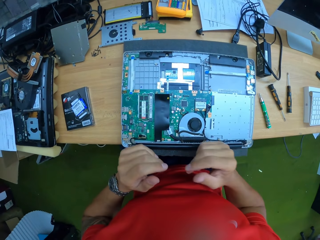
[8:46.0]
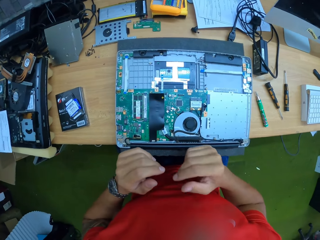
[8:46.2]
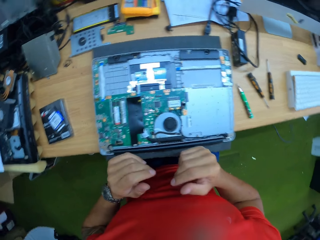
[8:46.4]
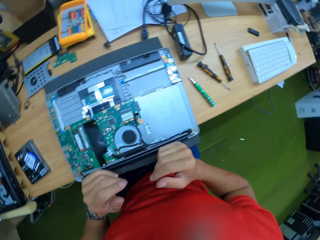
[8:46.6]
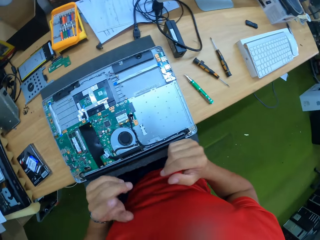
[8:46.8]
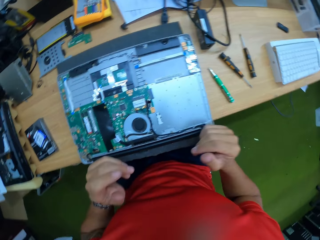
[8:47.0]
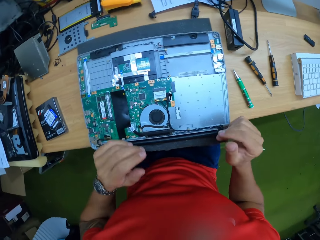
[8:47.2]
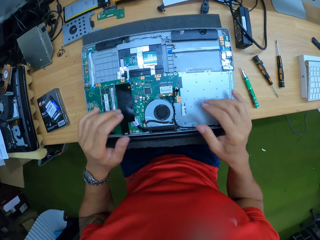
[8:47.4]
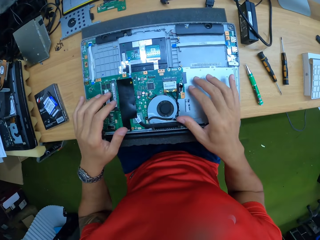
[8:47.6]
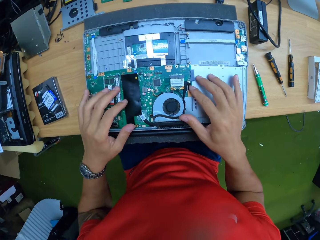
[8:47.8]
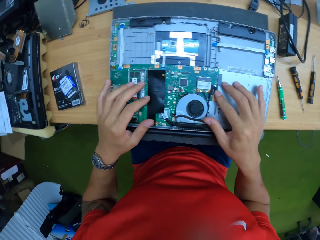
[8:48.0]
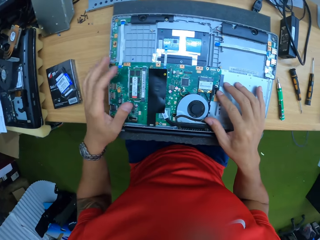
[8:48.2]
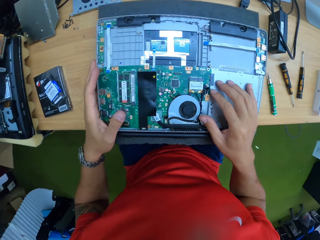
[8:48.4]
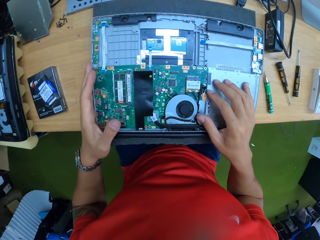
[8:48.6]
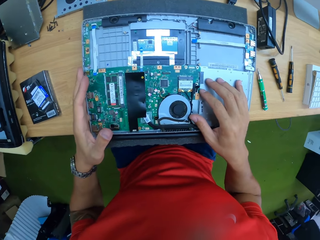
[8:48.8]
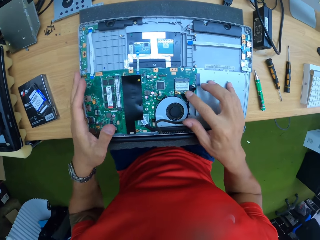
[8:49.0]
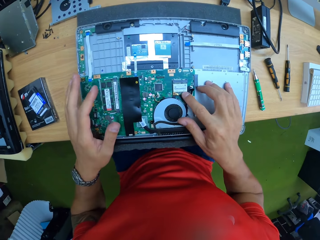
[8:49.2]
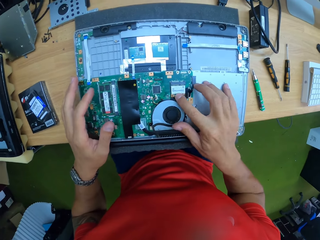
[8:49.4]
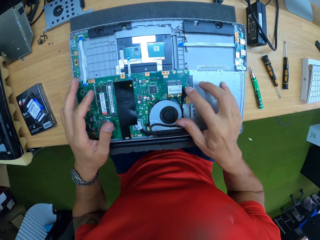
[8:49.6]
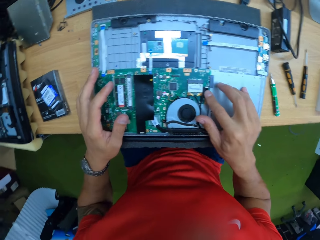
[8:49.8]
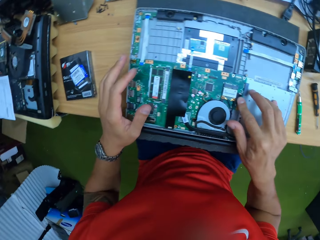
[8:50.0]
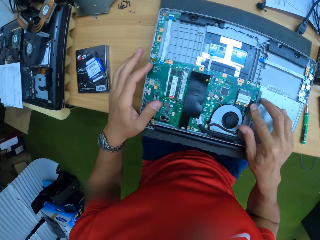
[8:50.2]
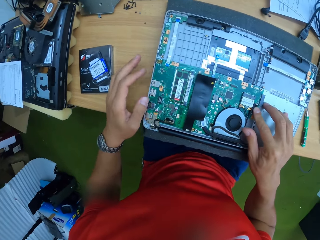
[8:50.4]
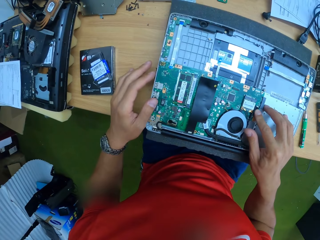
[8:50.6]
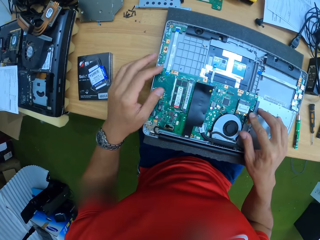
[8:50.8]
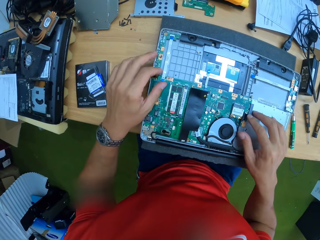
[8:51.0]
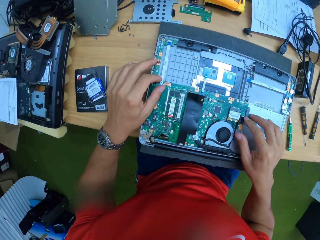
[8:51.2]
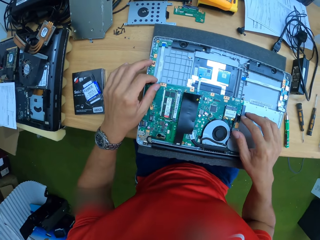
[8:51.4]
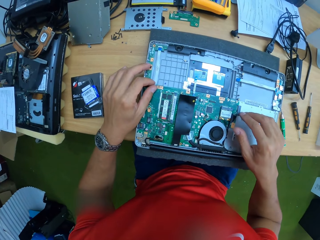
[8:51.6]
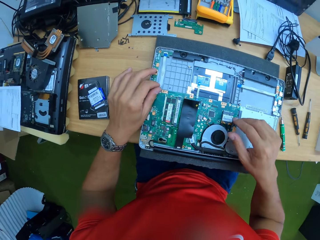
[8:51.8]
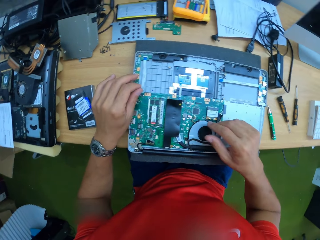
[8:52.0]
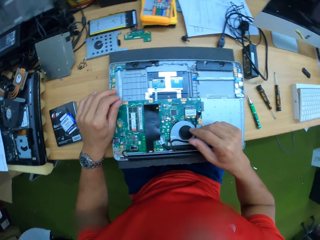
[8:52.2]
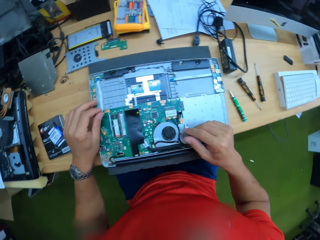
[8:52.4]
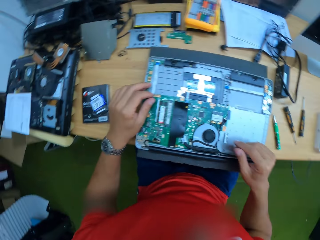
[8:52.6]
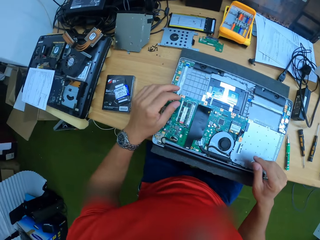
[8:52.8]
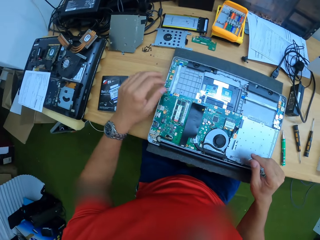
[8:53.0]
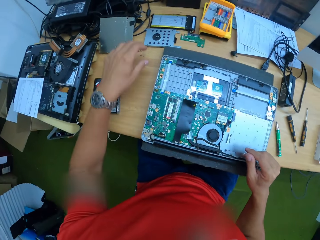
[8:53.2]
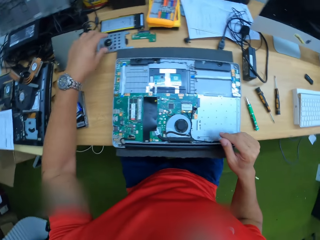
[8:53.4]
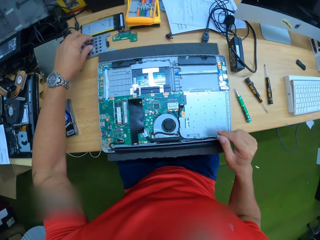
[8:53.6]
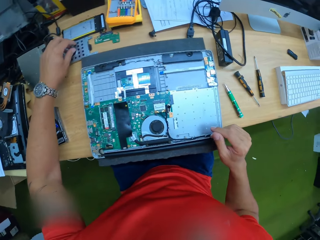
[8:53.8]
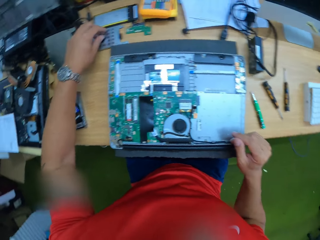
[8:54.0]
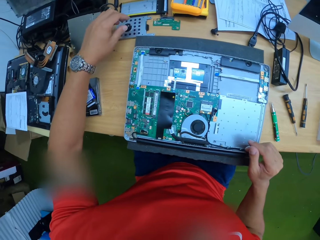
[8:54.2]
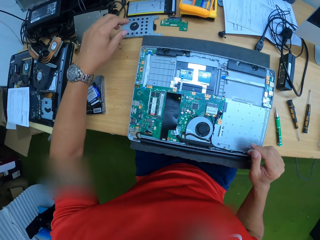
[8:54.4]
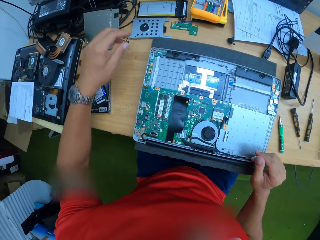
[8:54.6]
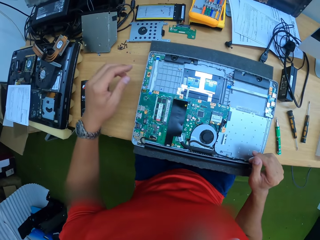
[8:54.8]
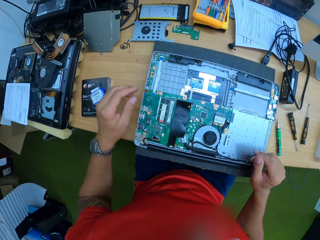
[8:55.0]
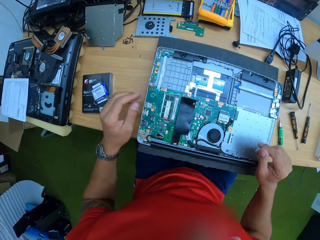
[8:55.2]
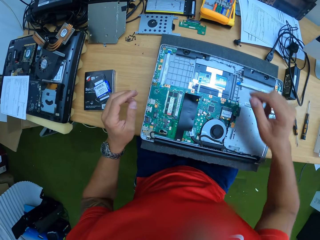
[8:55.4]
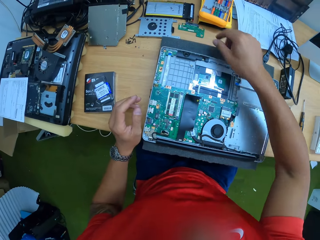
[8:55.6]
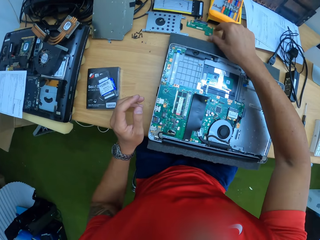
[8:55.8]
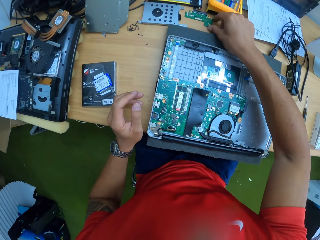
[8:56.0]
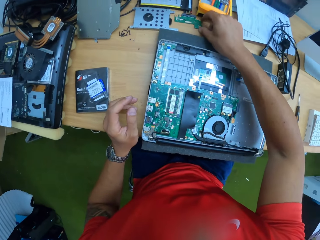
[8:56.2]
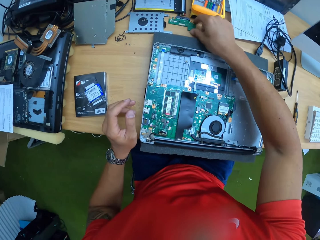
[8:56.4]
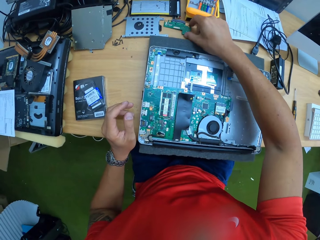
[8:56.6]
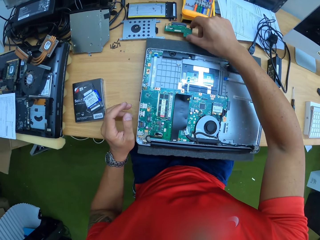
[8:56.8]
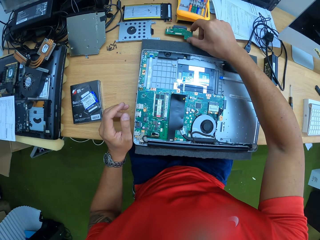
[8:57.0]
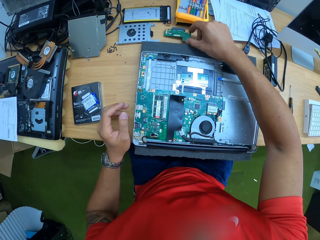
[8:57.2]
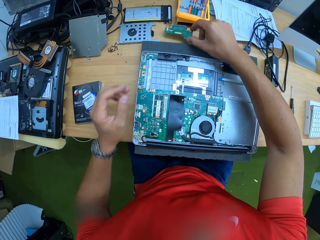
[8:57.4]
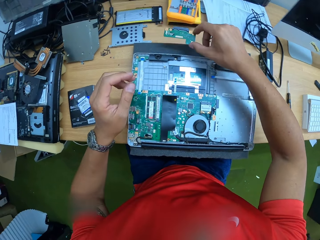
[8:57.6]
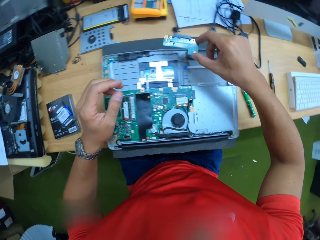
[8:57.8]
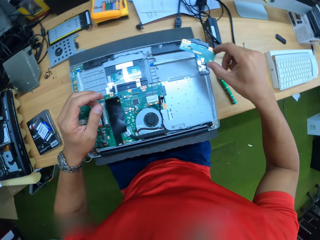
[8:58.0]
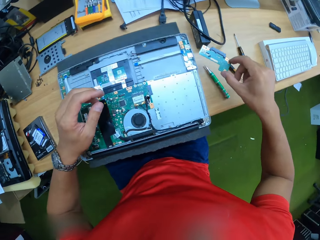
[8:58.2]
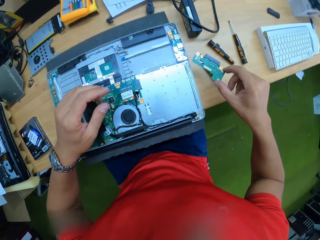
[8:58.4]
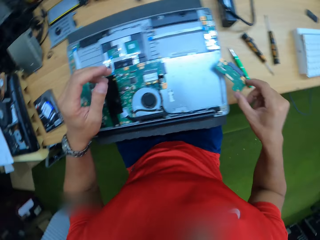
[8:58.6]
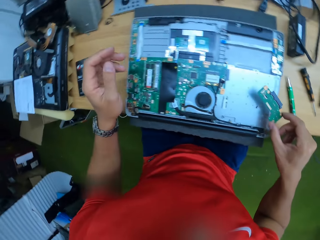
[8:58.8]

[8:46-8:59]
The camera wearer looks around. He touches the inside of a laptop or the motherboard with both hands. He looks at the motherboard. He touches something. He takes a laptop RAM or a piece of the motherboard from a work table with his right hand.

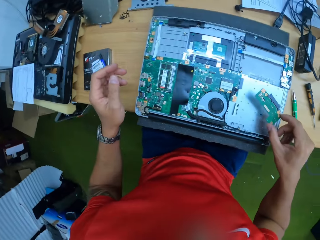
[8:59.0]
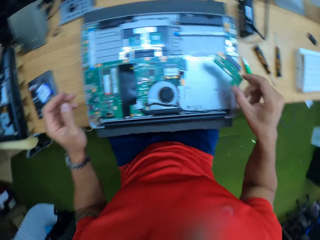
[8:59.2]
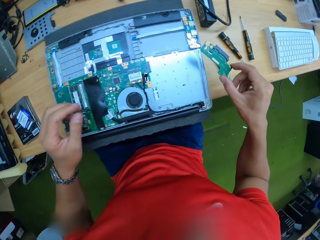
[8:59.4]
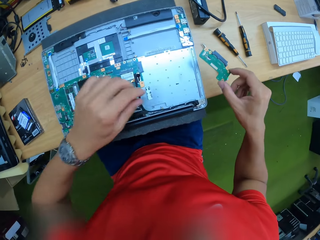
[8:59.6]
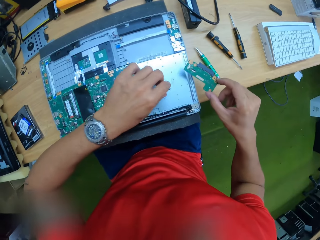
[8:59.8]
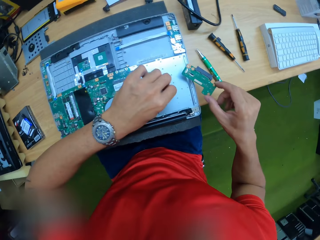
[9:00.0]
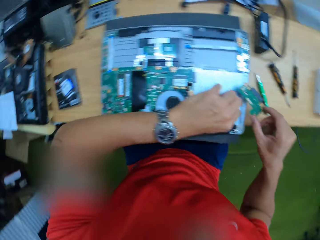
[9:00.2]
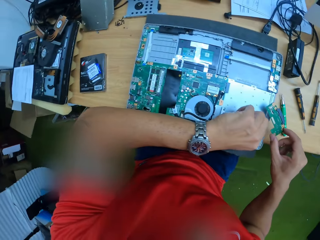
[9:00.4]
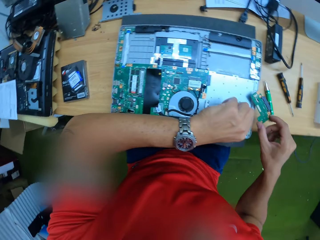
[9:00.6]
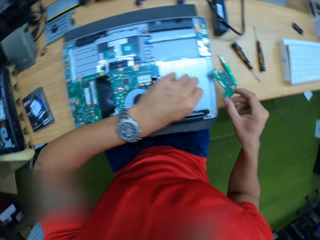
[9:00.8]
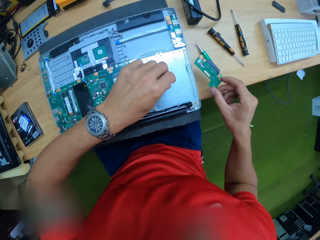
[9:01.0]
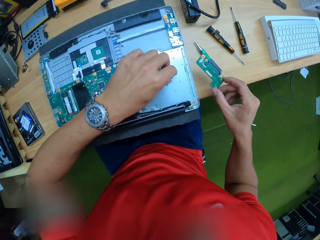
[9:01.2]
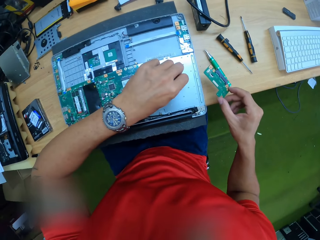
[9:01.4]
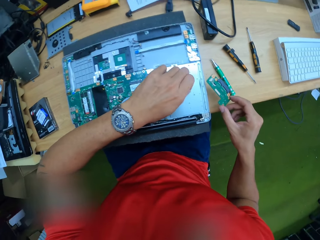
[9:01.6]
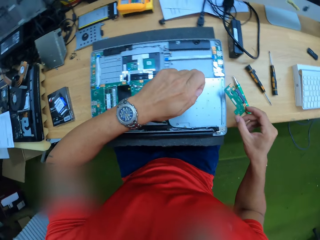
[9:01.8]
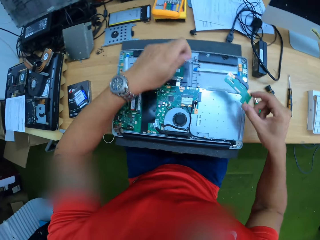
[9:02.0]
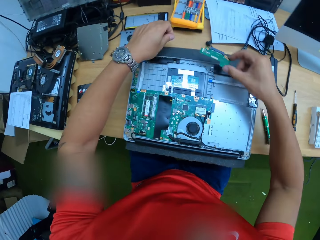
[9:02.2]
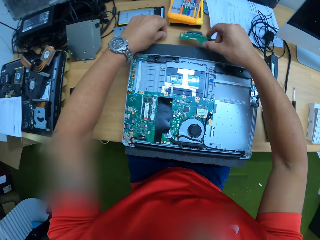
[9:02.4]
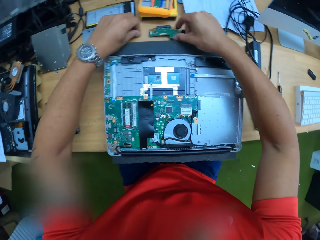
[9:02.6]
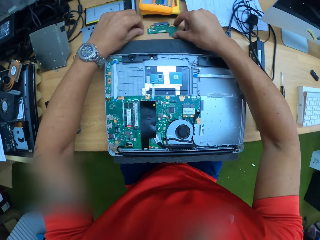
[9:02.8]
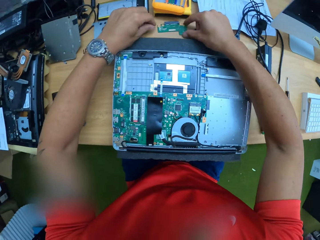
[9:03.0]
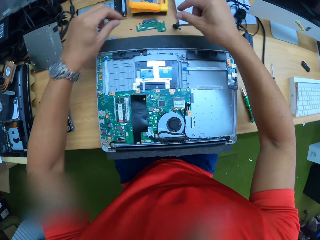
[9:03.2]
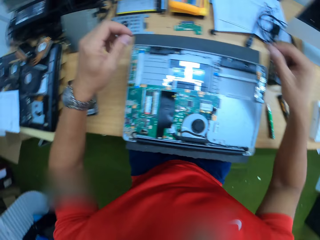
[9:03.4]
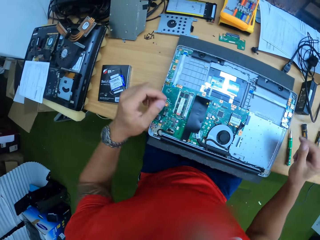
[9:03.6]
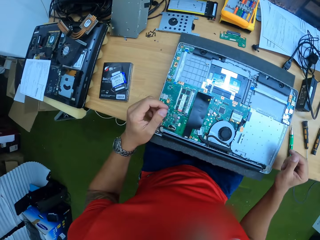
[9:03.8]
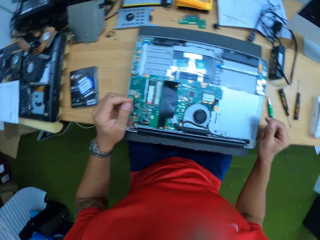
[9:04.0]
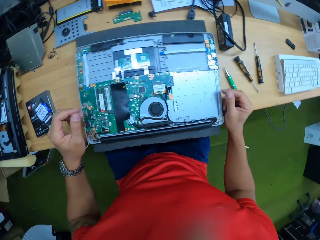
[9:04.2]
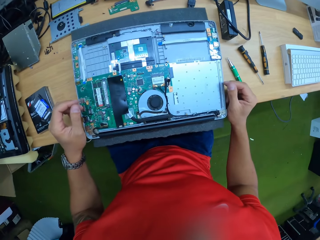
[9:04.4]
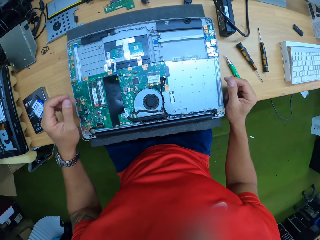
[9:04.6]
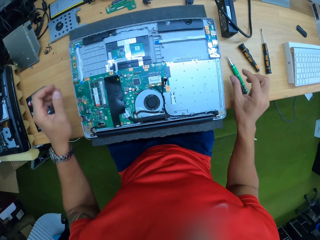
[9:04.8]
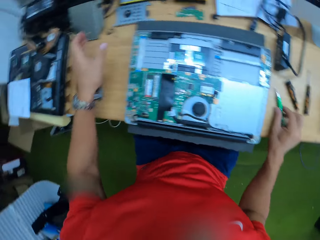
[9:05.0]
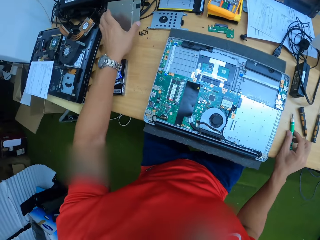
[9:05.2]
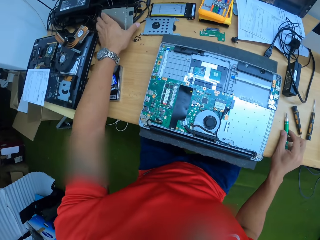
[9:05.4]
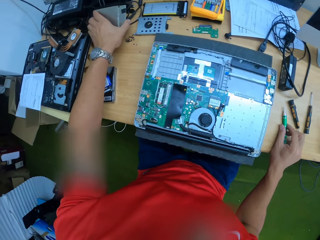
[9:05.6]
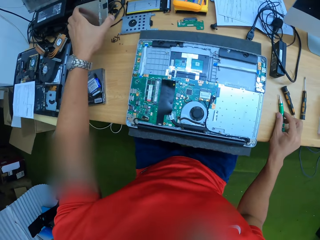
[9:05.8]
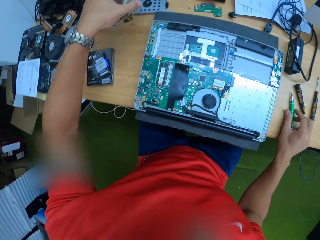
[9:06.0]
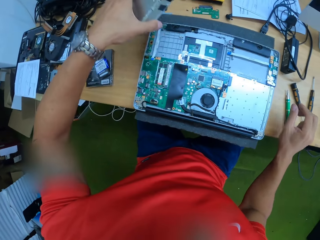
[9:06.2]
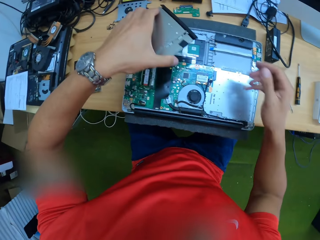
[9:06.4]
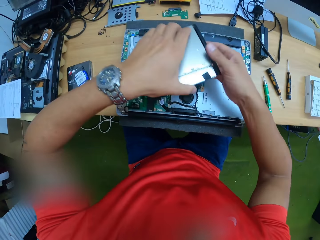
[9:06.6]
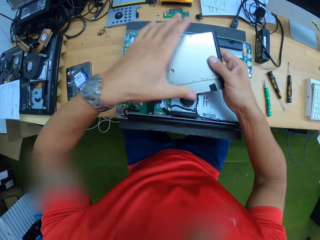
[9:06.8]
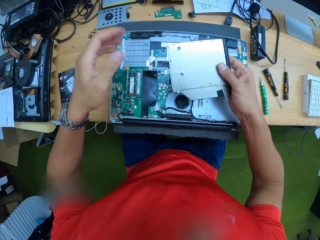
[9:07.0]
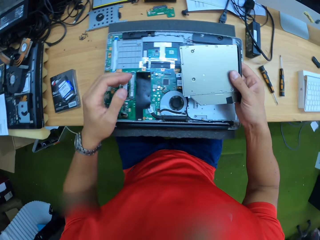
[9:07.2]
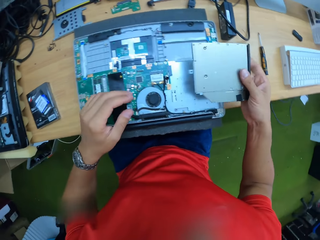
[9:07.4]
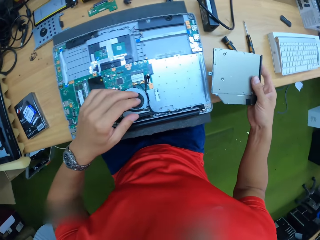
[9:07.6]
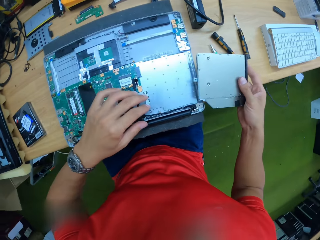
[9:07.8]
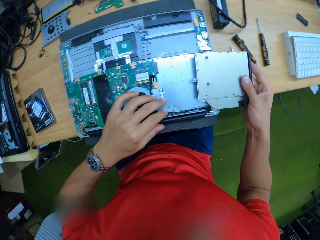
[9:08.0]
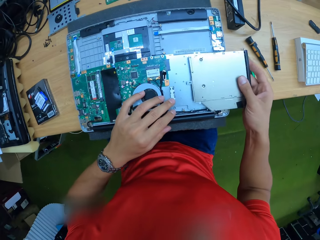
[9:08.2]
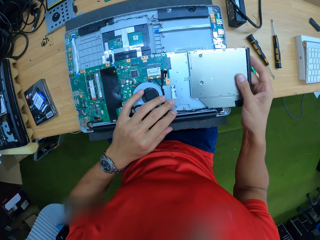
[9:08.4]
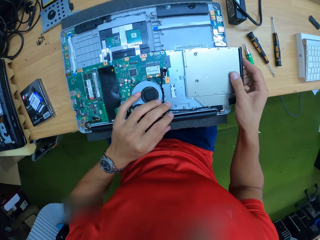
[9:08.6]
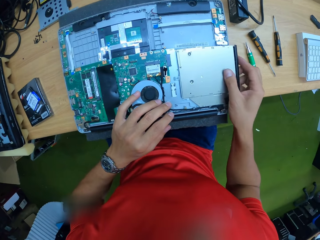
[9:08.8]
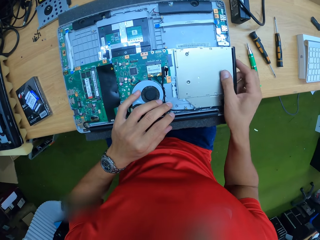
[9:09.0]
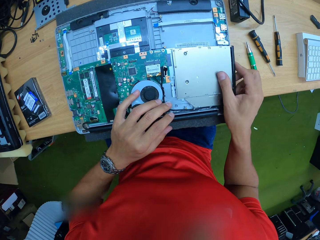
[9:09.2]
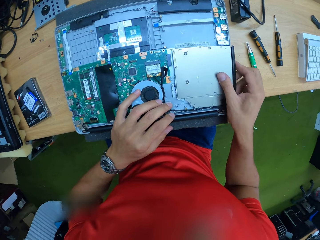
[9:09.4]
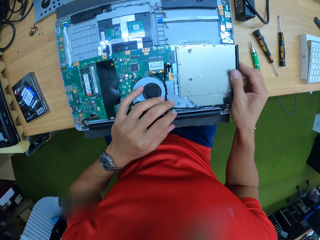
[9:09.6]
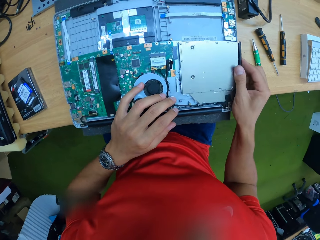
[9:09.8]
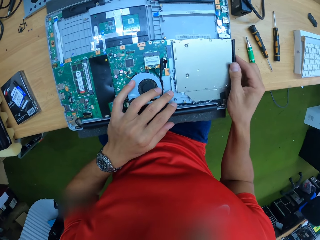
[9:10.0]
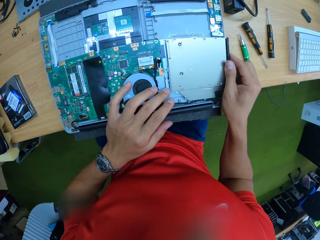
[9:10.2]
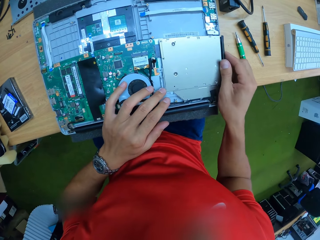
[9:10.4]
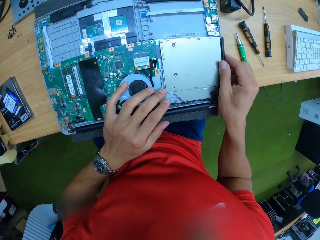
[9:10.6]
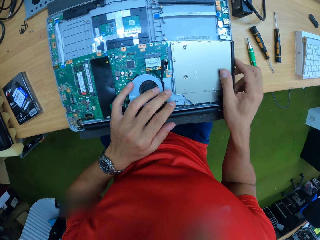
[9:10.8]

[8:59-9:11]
The camera wearer takes a screw from the laptop with his left hand. He drops the laptop RAM and the screw on the table with both hands. He moves the screwdriver. He takes a laptop CD drive or CPU socket from the work table with his left hand. He transfers the laptop CD drive from his left hand to his right hand. He places the CD drive on the laptop with his right hand.
